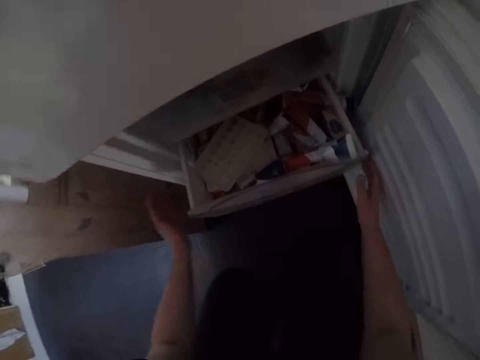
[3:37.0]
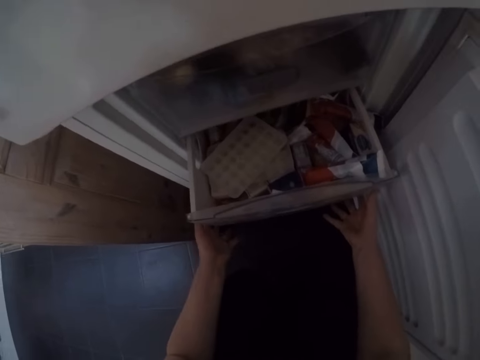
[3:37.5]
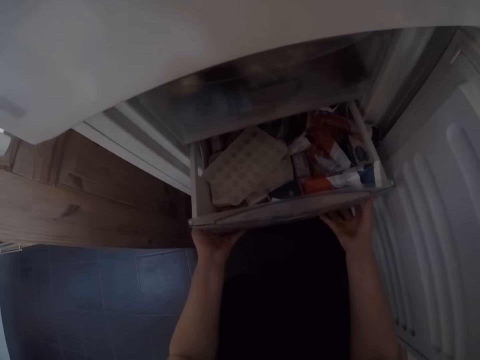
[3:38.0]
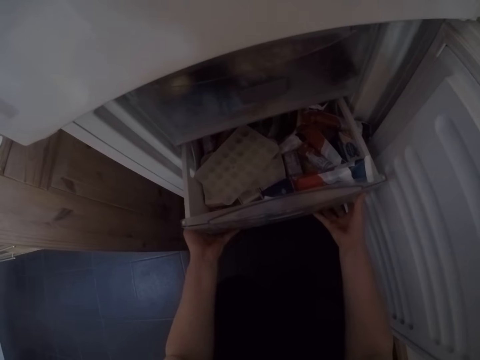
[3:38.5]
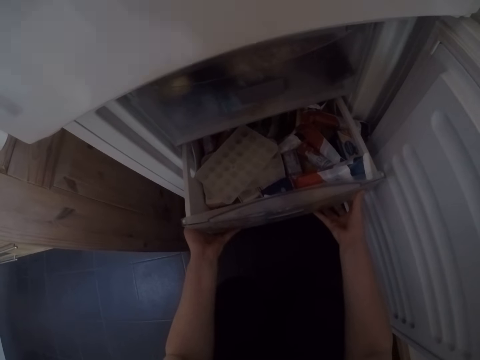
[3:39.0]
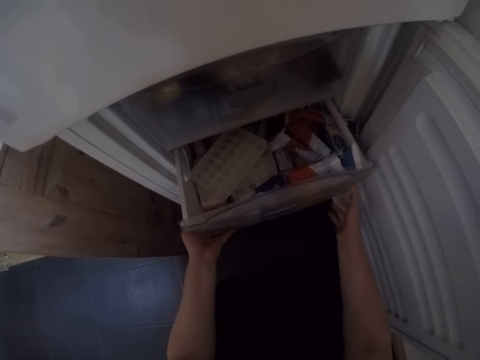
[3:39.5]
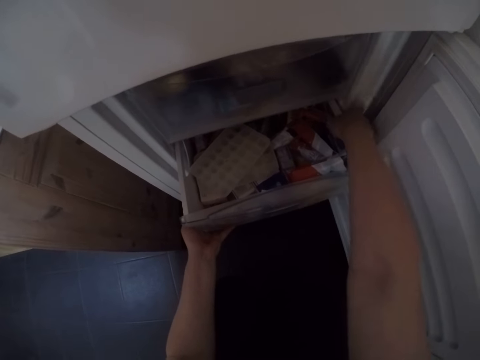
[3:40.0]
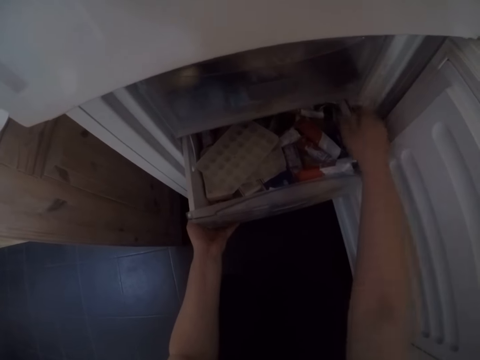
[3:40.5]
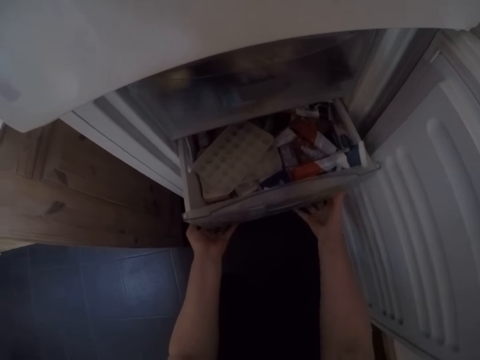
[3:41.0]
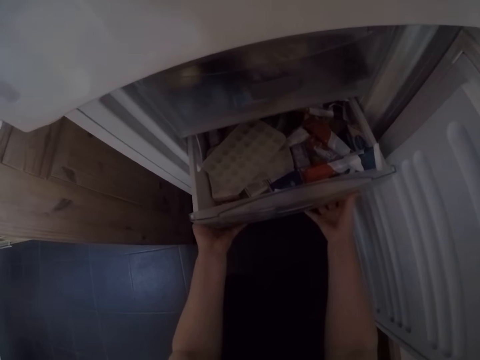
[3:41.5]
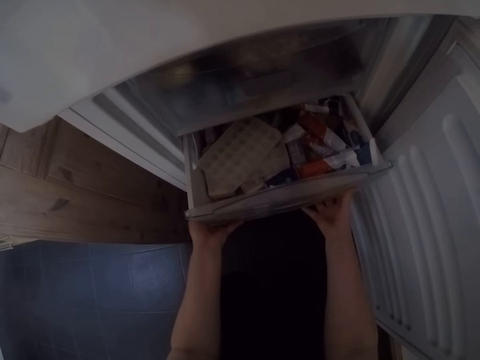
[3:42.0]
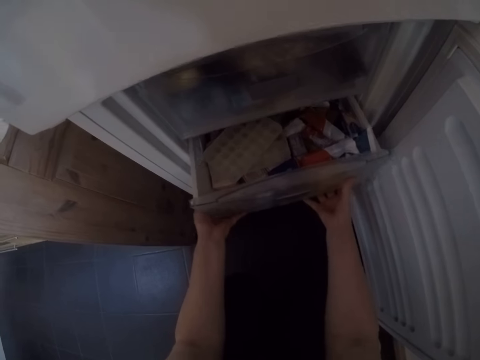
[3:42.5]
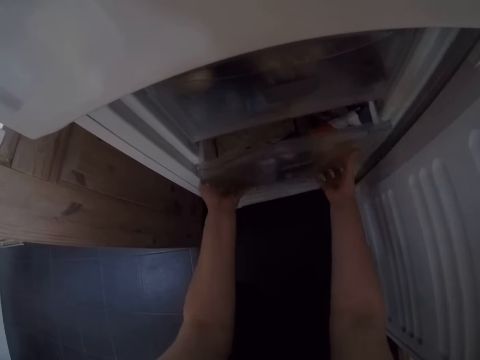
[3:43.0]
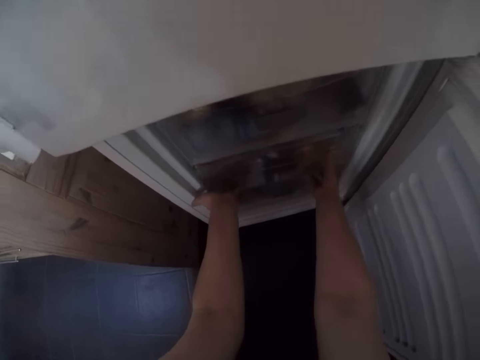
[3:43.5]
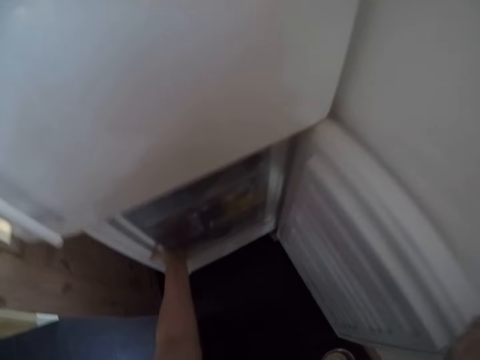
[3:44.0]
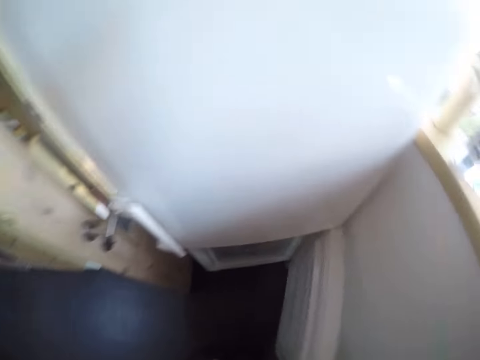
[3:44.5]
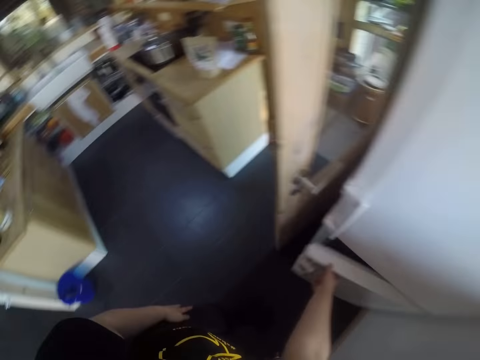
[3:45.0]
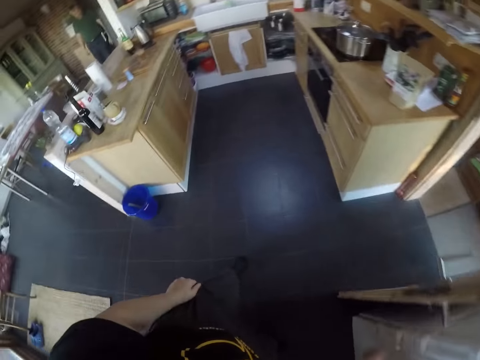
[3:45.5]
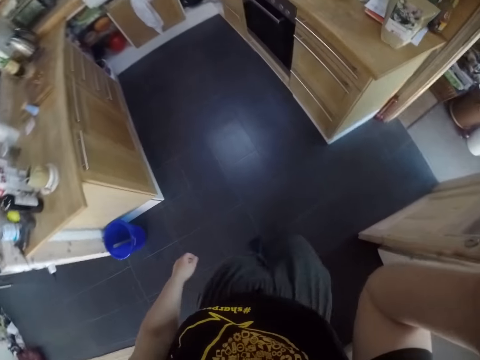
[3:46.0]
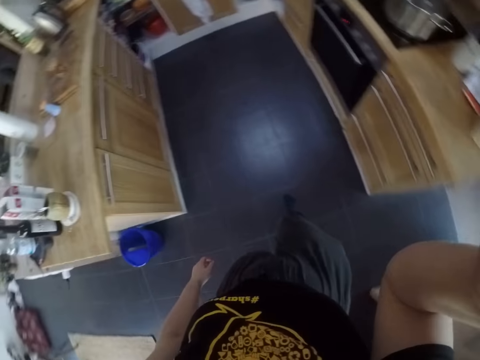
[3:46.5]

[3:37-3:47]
The camera wearer closes the freezer drawer. They close the refrigerator drawer. They close the refrigerator. They walk towards the cocktail. They adjust the camera.
